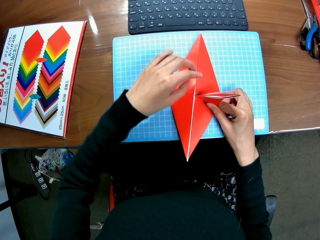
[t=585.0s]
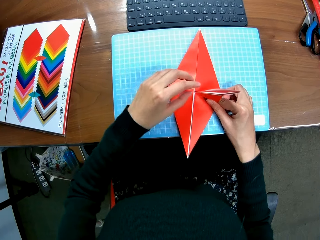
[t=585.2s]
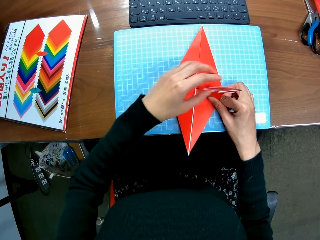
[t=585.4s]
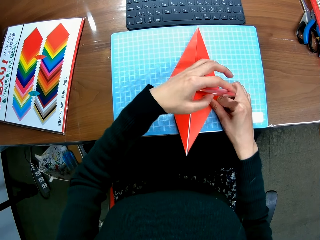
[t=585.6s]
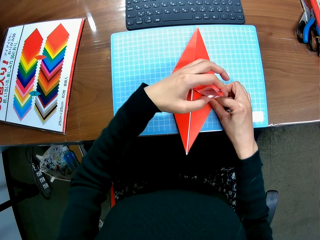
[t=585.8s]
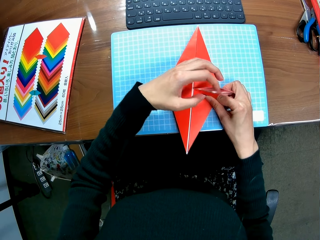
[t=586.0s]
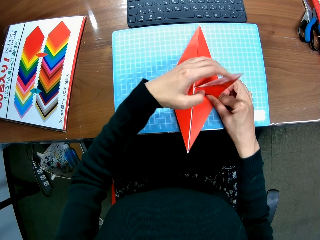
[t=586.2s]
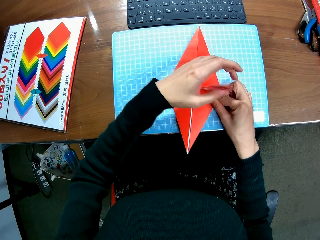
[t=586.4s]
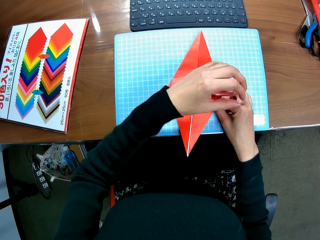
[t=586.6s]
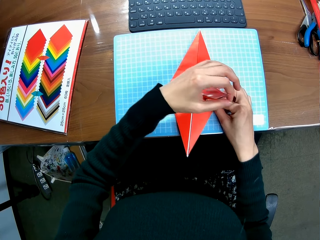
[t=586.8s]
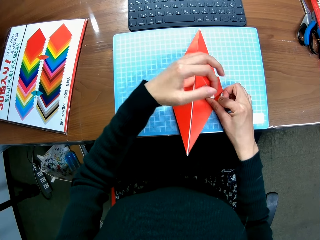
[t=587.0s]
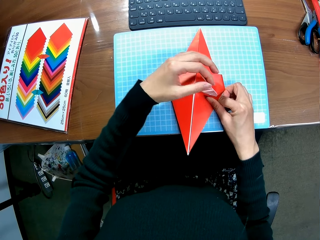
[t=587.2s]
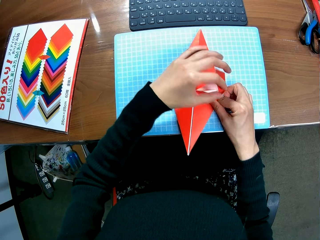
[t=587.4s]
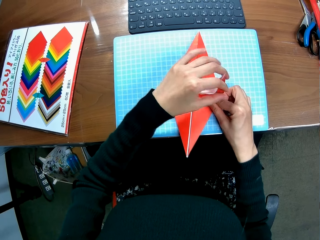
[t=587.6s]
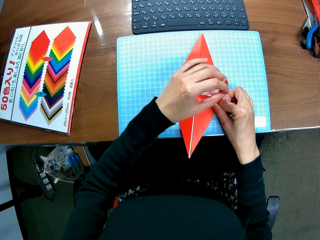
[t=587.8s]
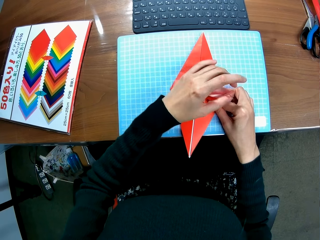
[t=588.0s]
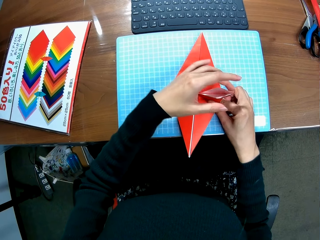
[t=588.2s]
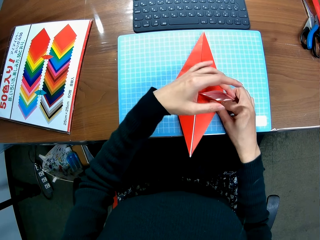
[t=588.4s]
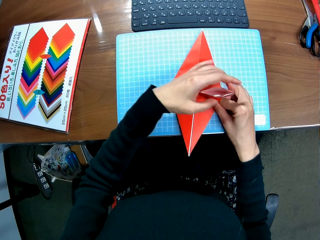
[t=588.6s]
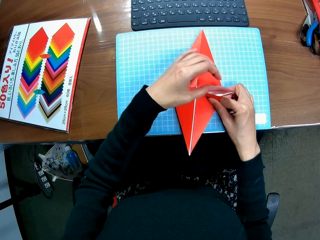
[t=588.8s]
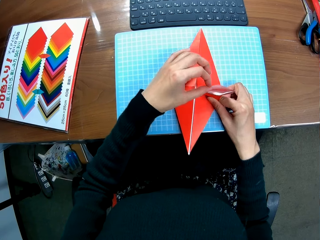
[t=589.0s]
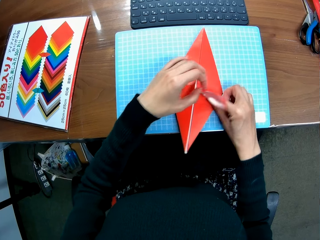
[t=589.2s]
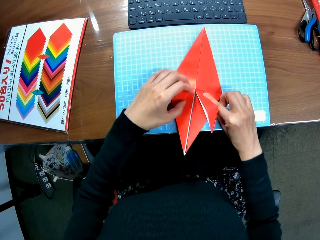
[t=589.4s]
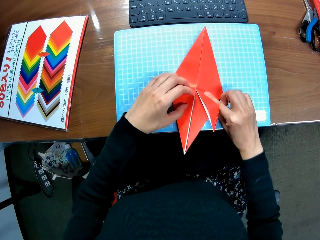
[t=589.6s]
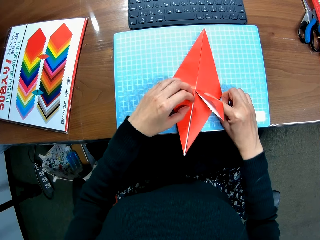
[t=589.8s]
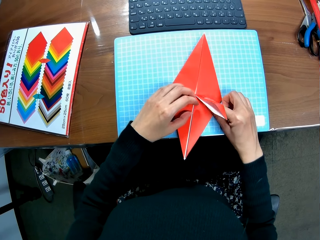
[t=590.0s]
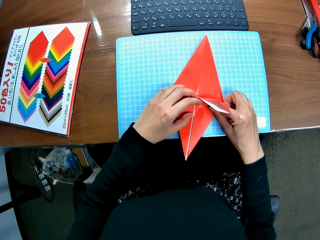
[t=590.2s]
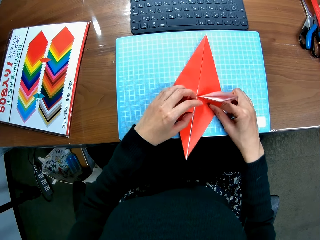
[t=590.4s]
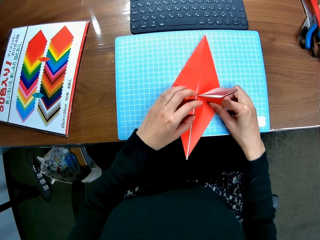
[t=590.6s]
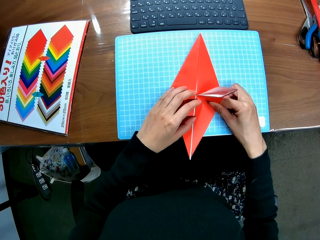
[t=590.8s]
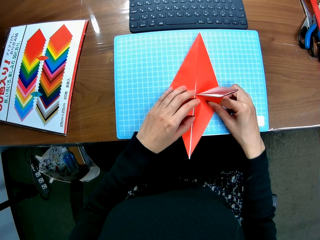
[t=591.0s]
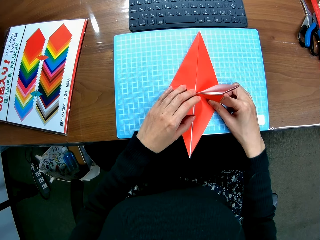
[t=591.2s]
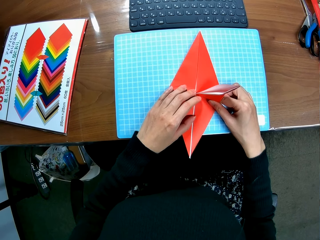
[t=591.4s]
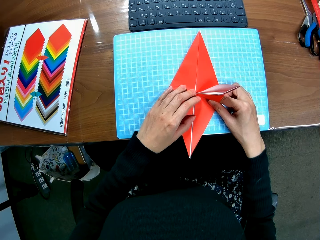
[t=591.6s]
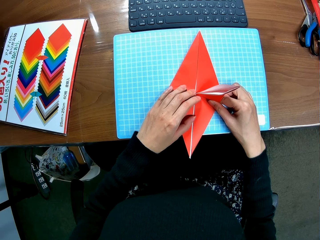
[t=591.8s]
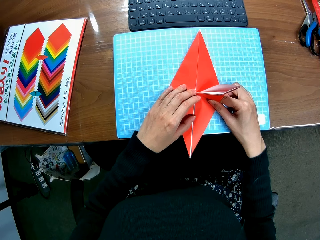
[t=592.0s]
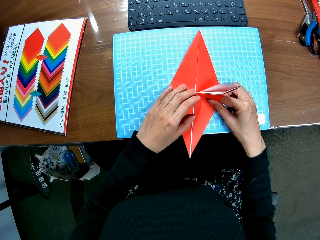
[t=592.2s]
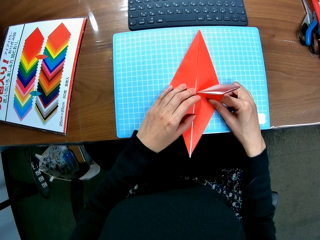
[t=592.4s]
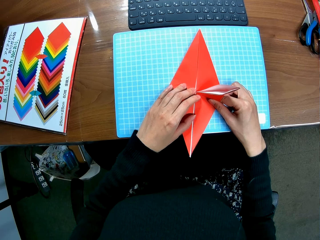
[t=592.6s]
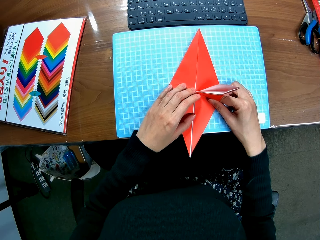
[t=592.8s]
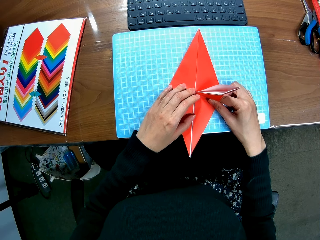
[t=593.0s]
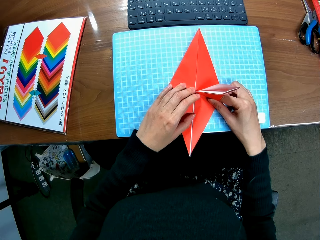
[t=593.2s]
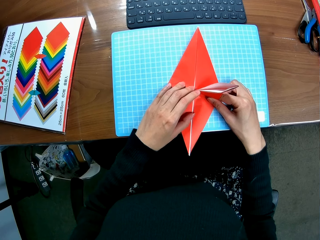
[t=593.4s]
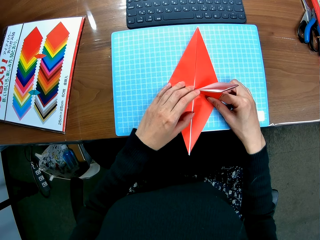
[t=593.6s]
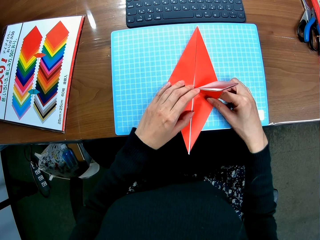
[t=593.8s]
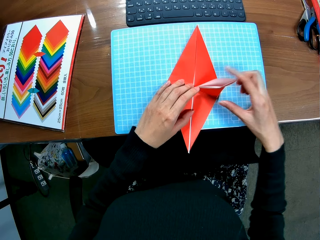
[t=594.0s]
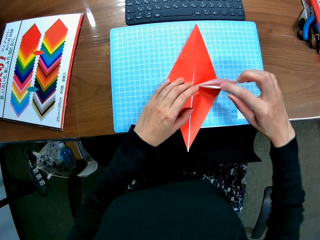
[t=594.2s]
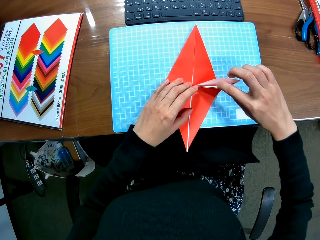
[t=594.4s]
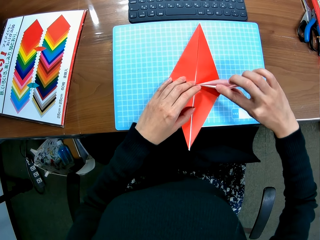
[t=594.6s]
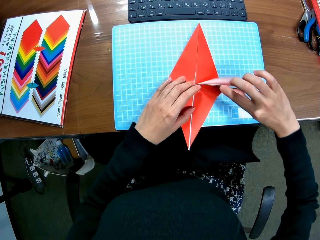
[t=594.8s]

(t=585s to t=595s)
The camera wearer crafts with a piece of paper.

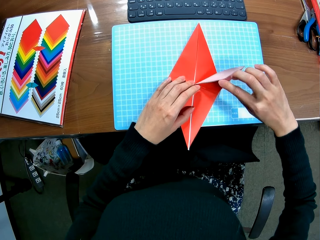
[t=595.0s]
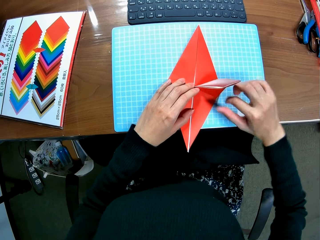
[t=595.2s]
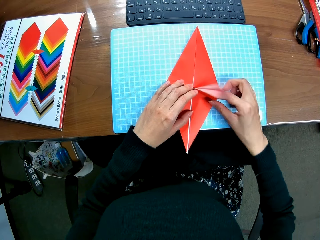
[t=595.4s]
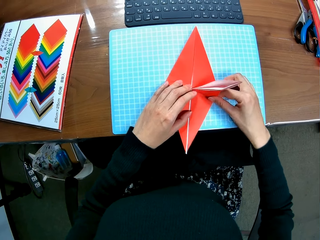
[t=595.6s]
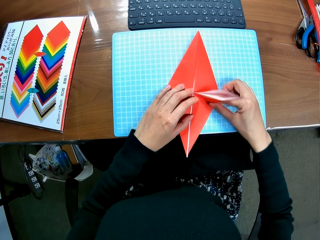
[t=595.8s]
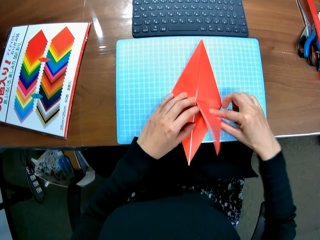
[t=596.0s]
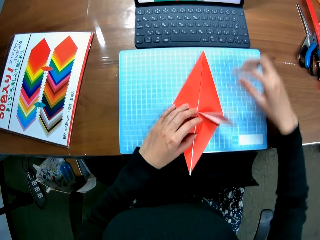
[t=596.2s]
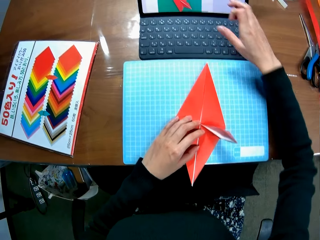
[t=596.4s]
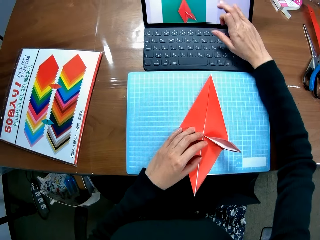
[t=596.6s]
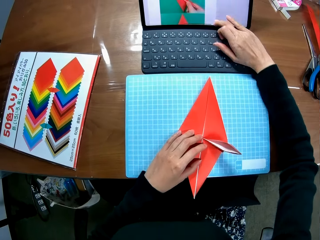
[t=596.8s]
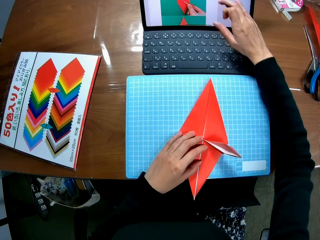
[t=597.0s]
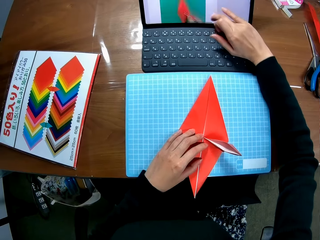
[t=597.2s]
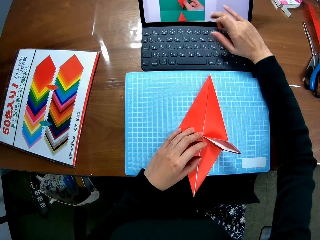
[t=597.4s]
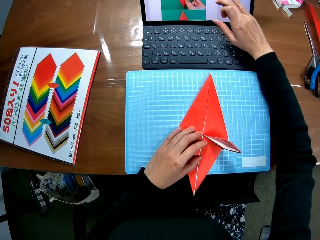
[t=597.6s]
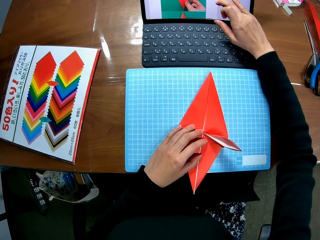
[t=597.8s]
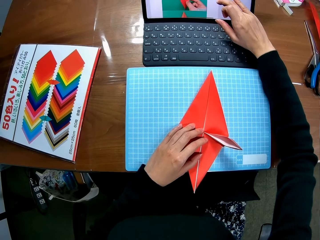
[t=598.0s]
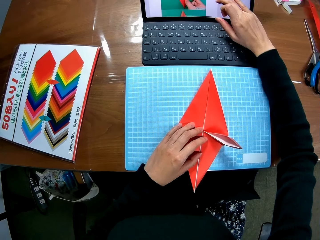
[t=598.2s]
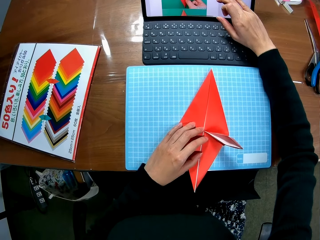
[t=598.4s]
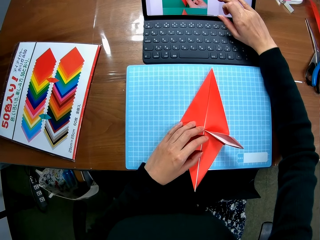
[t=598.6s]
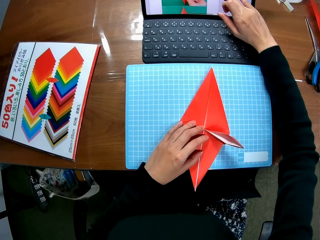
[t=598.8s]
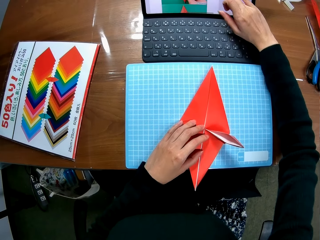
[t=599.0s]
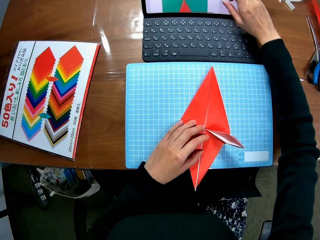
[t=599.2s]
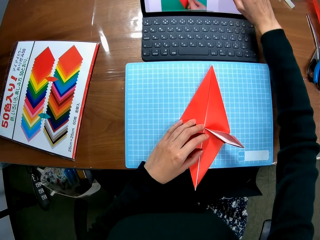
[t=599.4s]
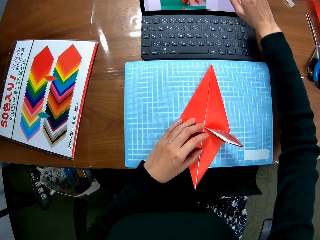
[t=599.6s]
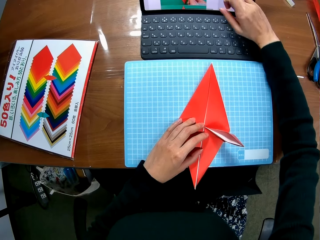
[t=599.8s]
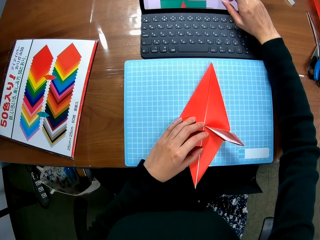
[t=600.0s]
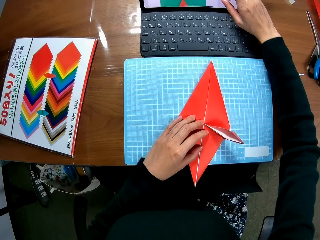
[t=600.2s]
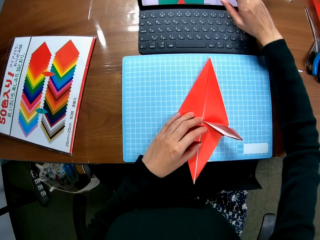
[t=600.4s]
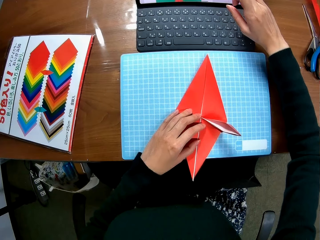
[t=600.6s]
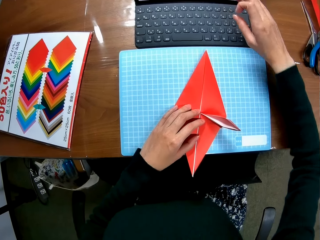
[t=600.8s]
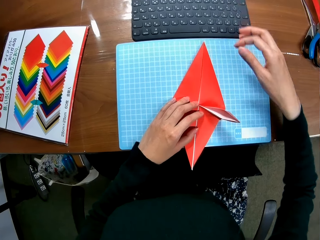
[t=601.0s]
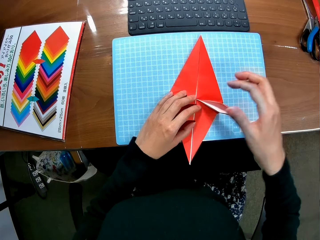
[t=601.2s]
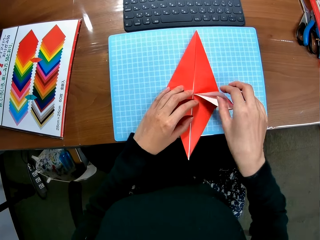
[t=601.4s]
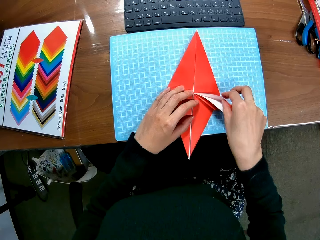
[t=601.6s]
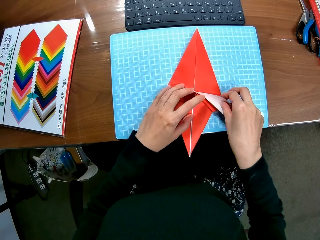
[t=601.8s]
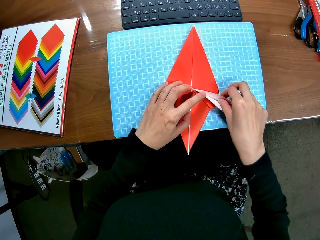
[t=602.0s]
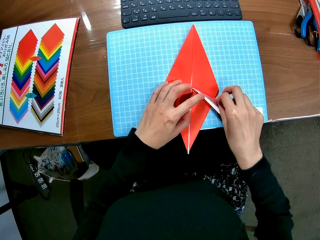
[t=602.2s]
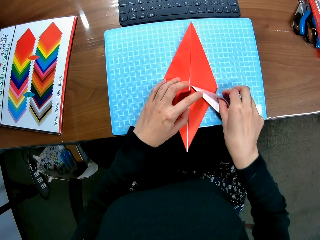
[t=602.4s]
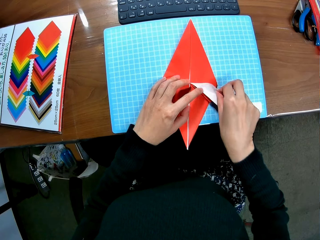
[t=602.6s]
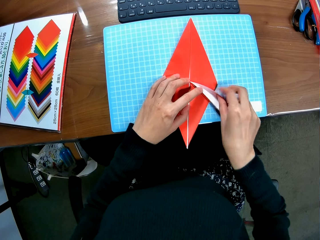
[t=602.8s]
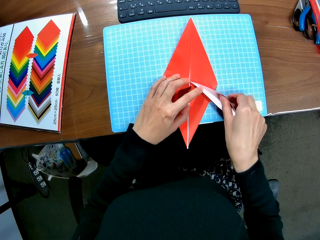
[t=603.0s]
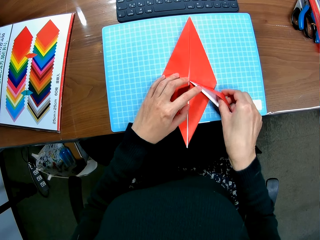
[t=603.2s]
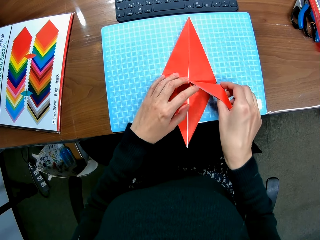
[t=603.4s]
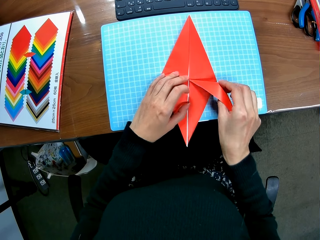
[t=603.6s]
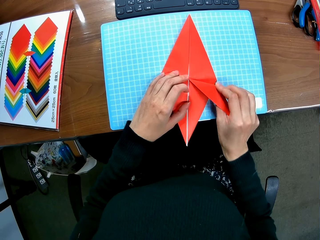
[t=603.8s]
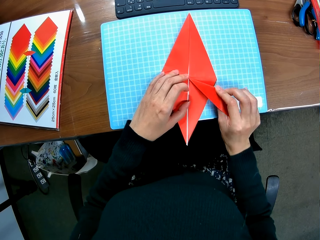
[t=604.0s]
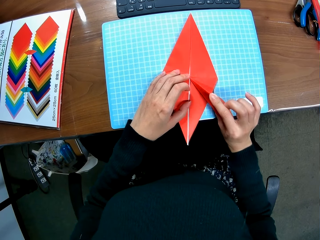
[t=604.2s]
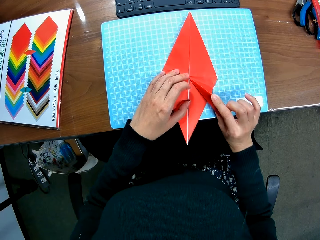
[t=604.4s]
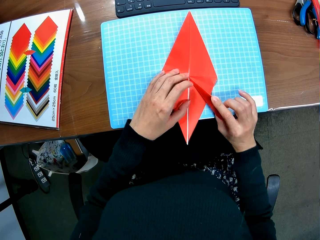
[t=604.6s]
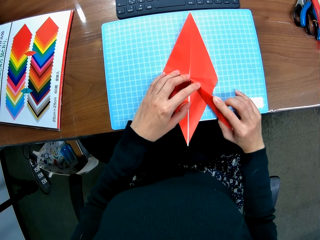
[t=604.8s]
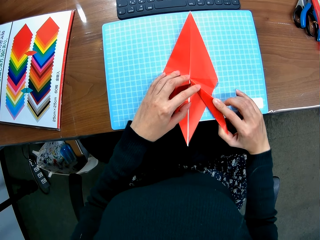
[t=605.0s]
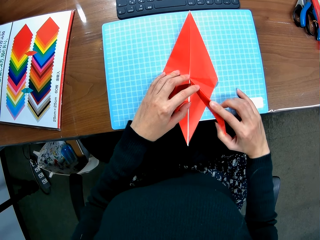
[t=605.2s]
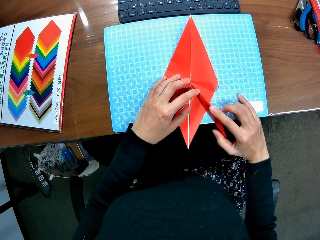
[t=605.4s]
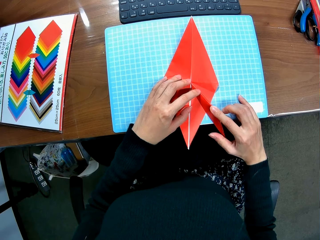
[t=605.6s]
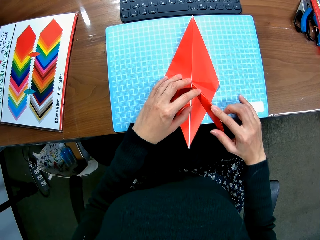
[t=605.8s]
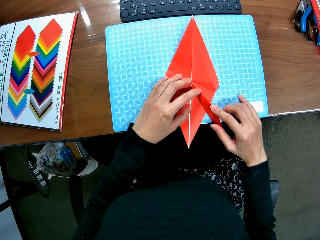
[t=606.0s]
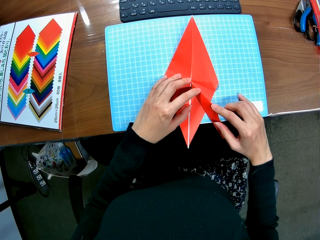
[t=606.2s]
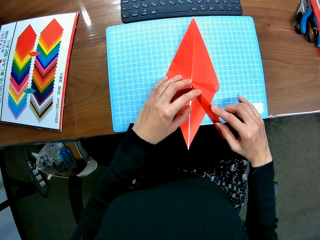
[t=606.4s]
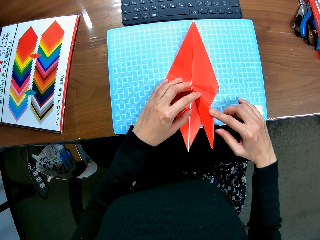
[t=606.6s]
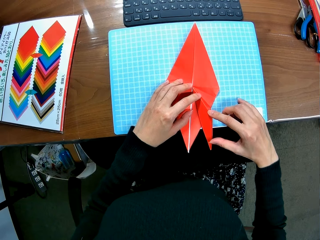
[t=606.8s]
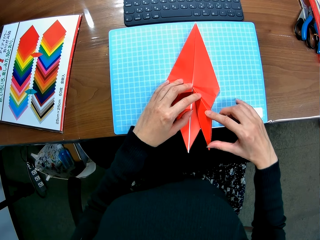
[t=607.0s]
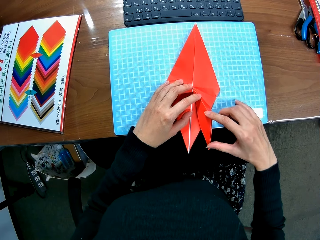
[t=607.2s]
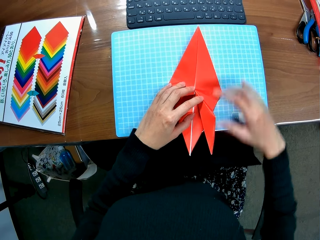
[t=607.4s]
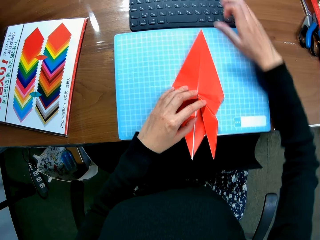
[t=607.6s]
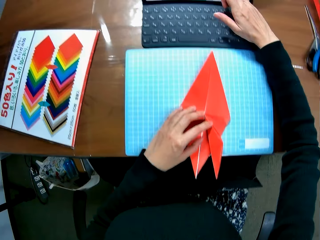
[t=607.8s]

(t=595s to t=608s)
The camera wearer scrolls down the screen of the laptop with her right hand. She scrolls up the screen of the laptop with her right hand. She crafts with a piece of paper and folds the paper craft.
